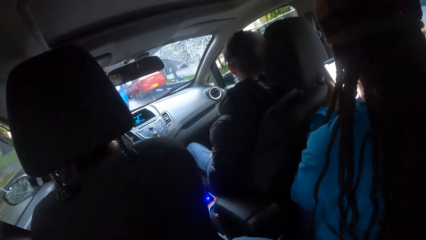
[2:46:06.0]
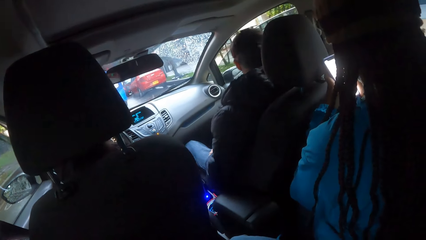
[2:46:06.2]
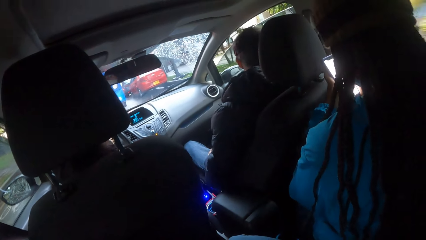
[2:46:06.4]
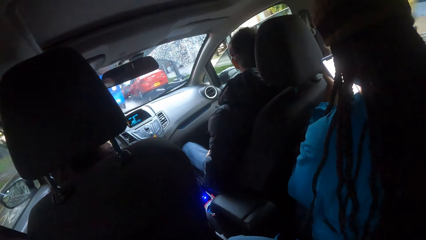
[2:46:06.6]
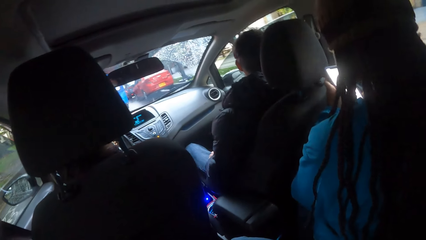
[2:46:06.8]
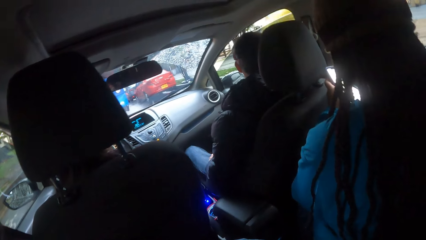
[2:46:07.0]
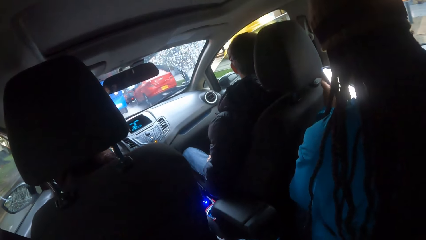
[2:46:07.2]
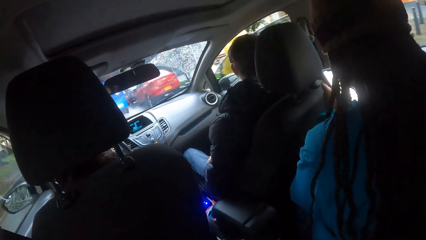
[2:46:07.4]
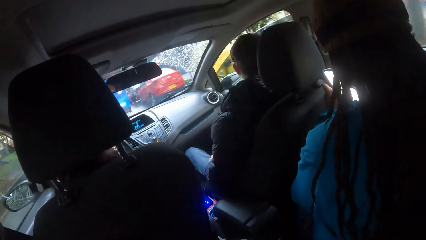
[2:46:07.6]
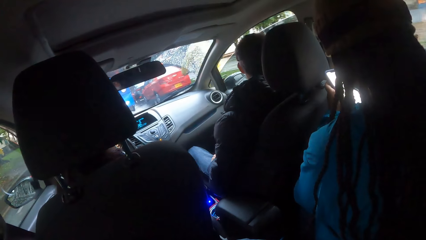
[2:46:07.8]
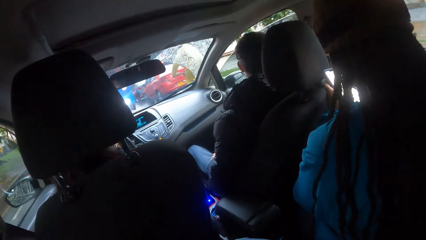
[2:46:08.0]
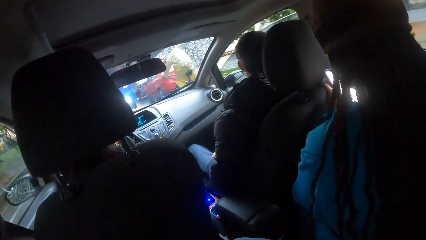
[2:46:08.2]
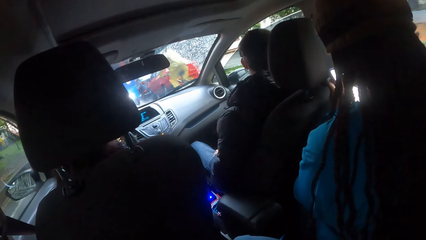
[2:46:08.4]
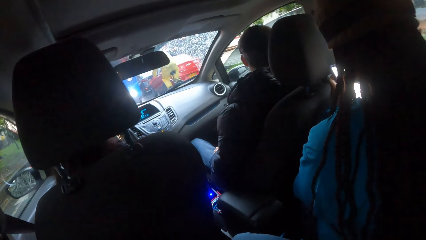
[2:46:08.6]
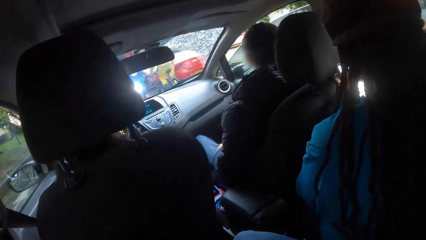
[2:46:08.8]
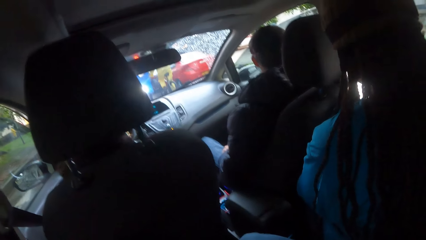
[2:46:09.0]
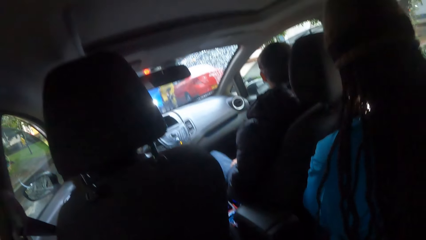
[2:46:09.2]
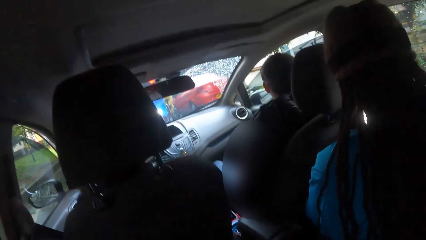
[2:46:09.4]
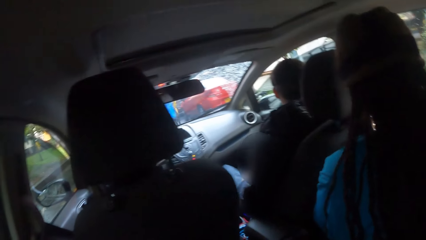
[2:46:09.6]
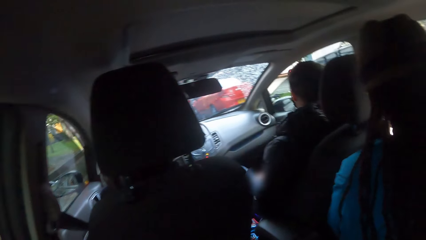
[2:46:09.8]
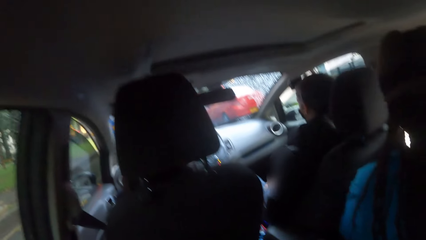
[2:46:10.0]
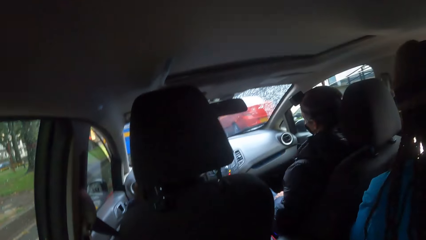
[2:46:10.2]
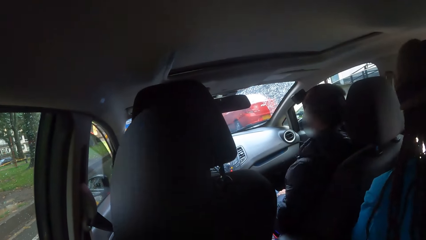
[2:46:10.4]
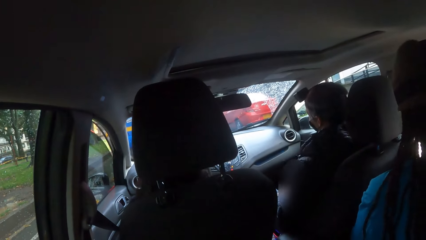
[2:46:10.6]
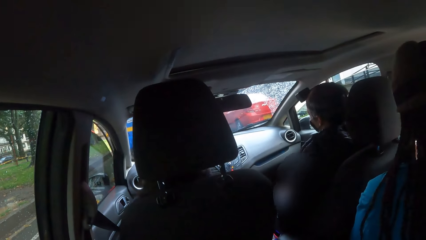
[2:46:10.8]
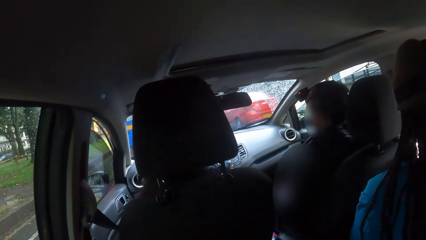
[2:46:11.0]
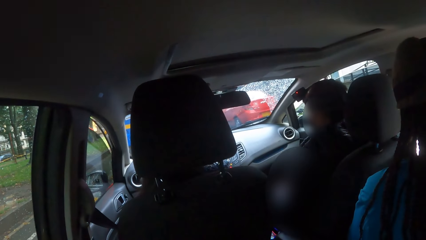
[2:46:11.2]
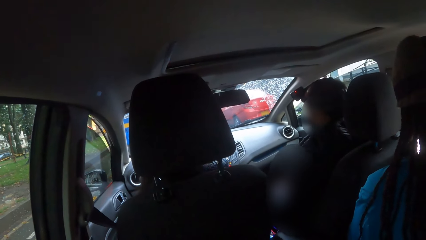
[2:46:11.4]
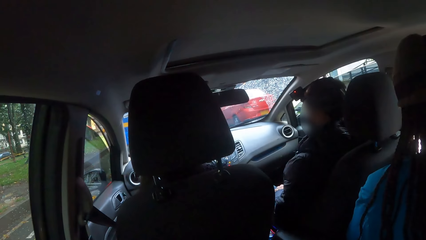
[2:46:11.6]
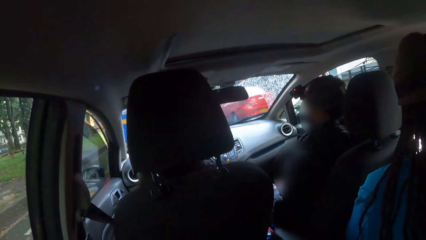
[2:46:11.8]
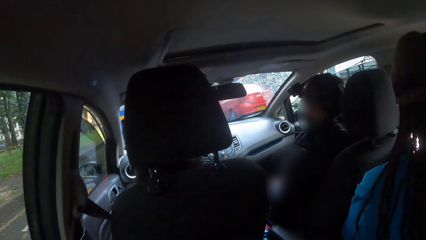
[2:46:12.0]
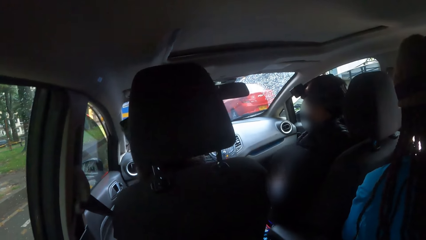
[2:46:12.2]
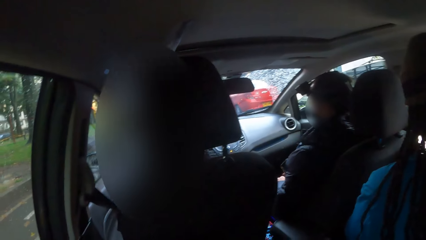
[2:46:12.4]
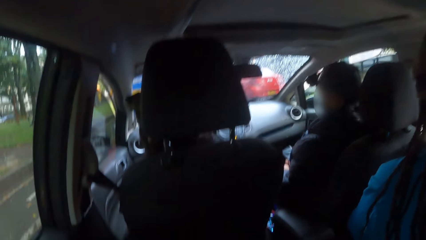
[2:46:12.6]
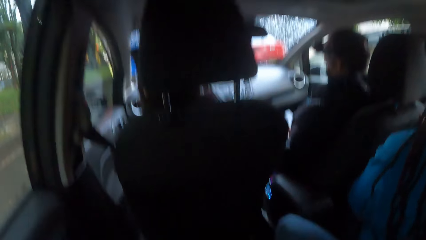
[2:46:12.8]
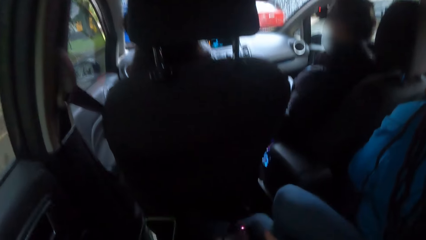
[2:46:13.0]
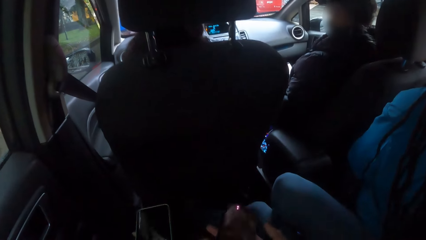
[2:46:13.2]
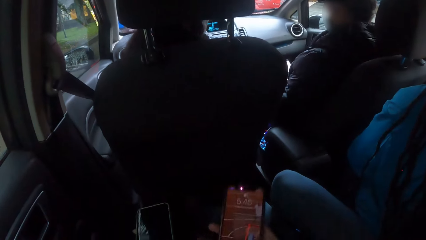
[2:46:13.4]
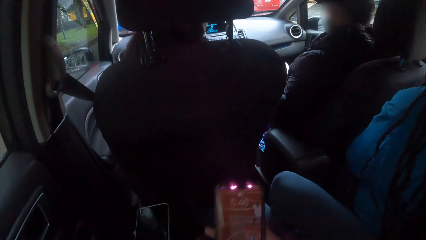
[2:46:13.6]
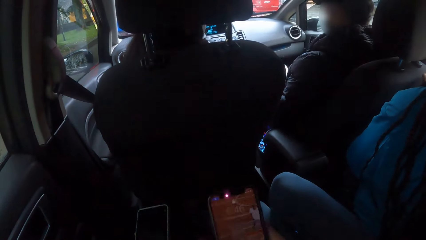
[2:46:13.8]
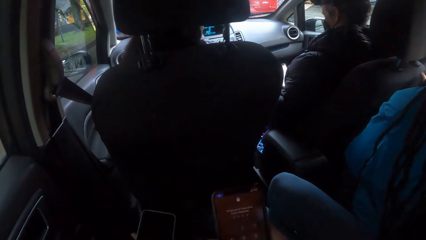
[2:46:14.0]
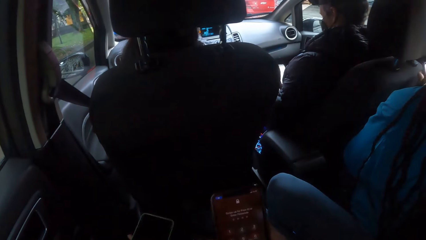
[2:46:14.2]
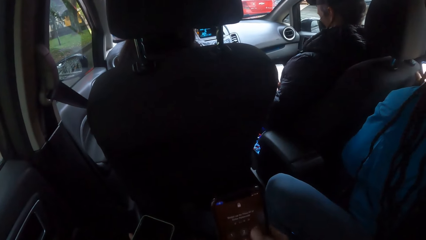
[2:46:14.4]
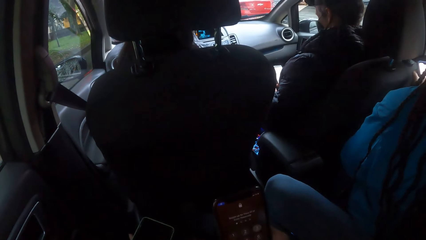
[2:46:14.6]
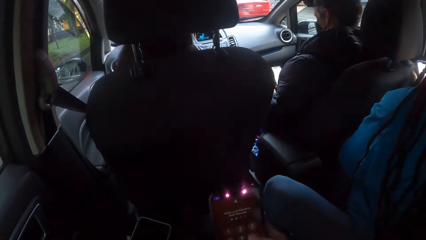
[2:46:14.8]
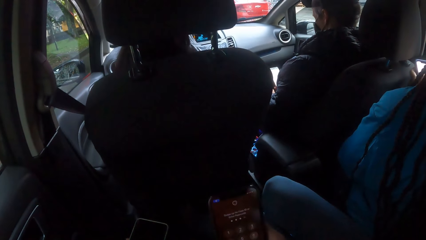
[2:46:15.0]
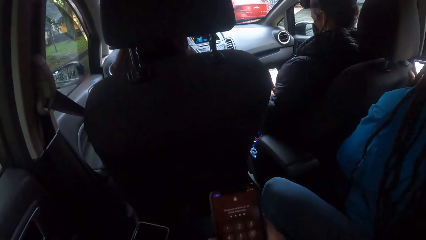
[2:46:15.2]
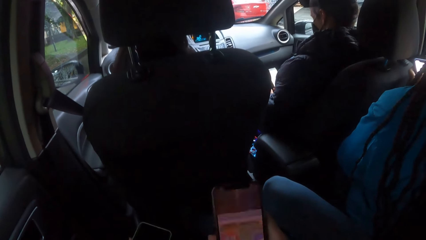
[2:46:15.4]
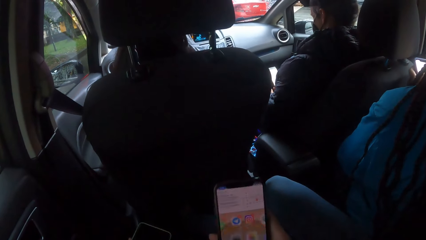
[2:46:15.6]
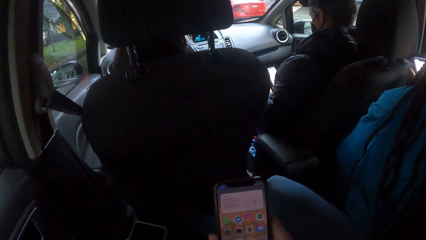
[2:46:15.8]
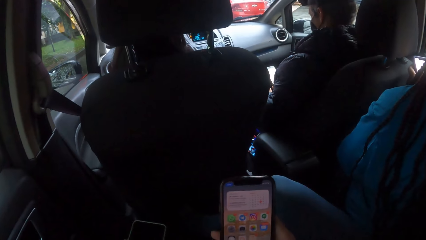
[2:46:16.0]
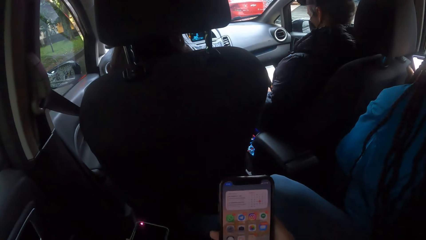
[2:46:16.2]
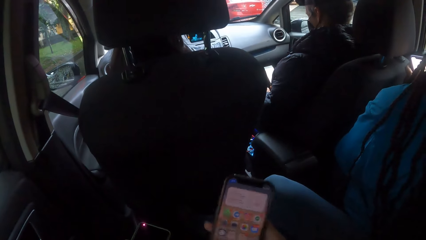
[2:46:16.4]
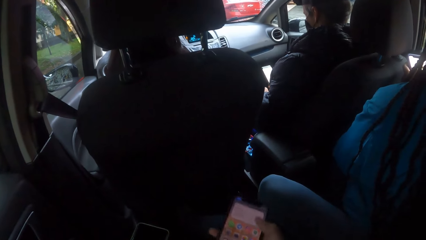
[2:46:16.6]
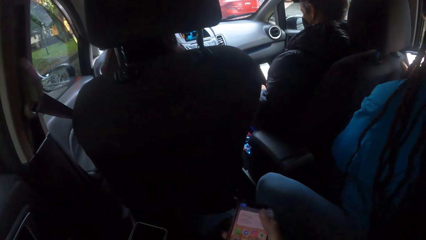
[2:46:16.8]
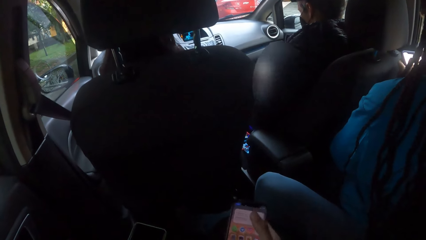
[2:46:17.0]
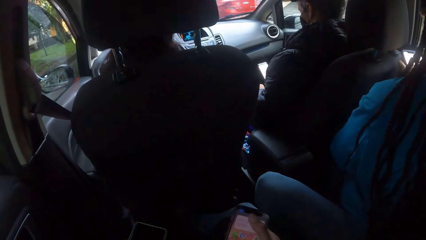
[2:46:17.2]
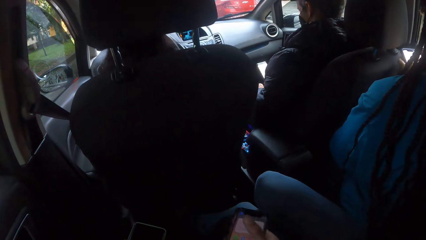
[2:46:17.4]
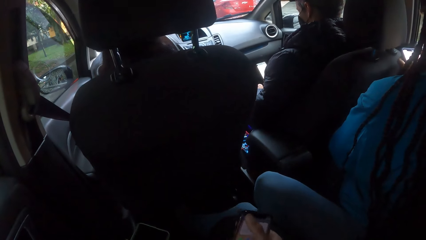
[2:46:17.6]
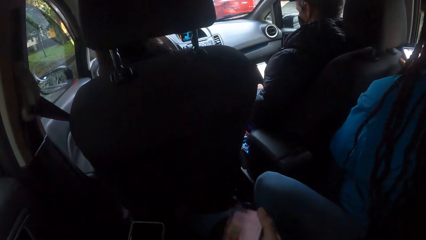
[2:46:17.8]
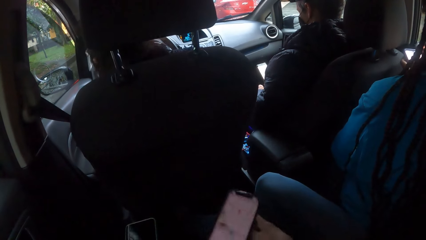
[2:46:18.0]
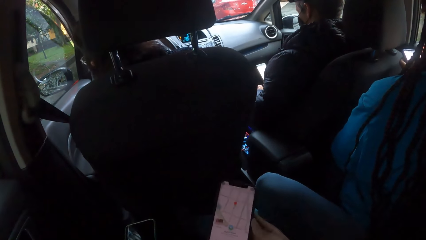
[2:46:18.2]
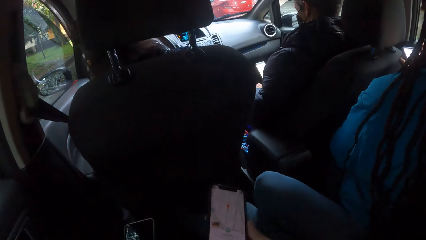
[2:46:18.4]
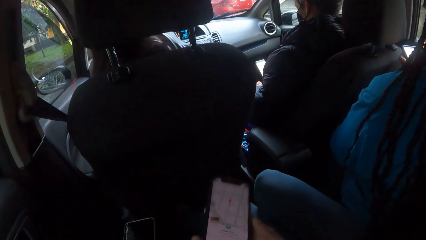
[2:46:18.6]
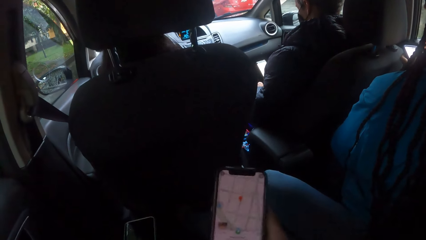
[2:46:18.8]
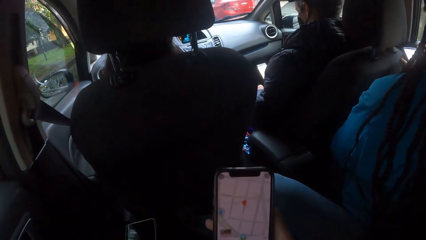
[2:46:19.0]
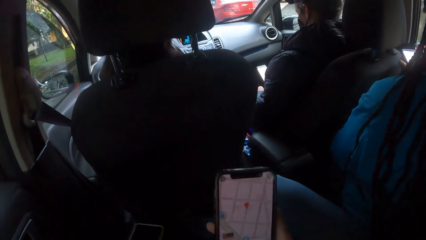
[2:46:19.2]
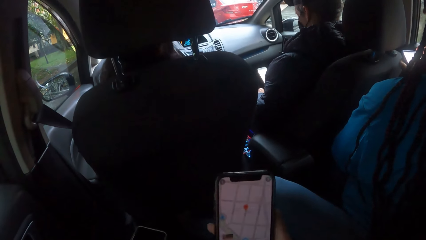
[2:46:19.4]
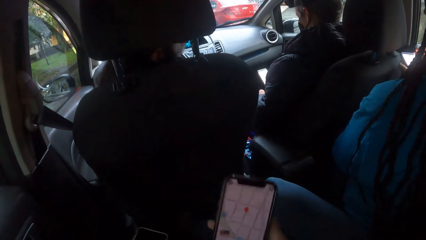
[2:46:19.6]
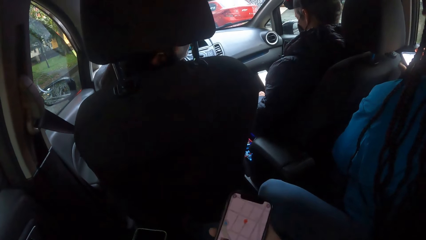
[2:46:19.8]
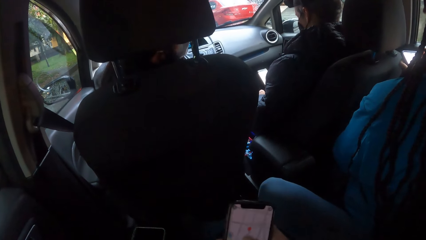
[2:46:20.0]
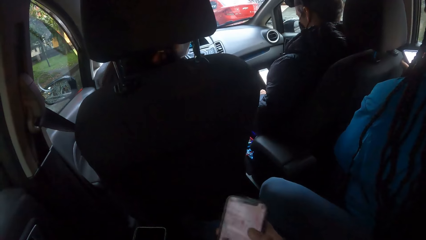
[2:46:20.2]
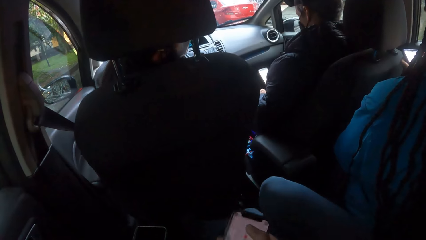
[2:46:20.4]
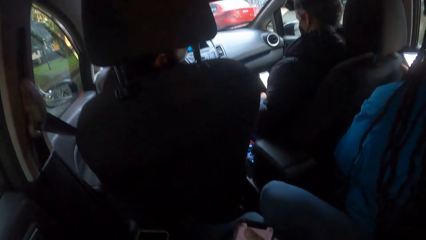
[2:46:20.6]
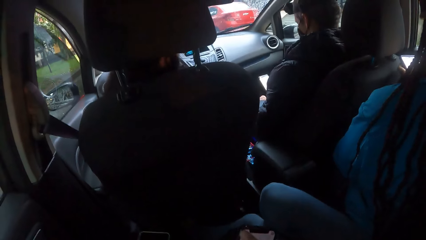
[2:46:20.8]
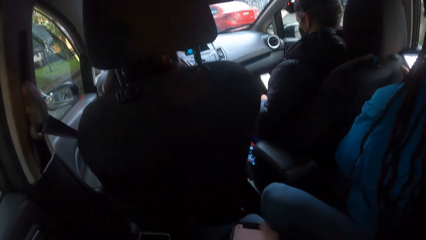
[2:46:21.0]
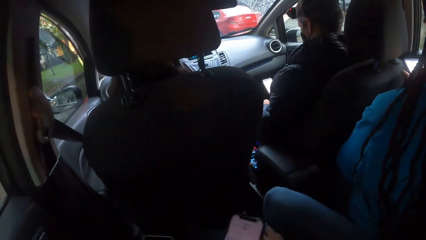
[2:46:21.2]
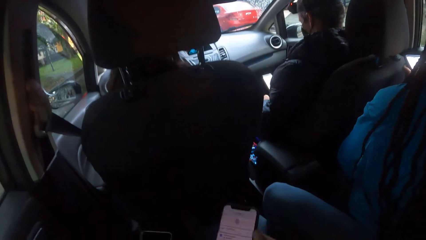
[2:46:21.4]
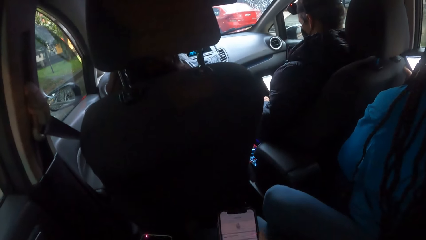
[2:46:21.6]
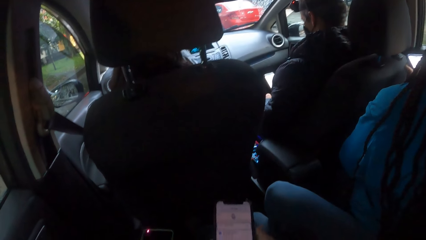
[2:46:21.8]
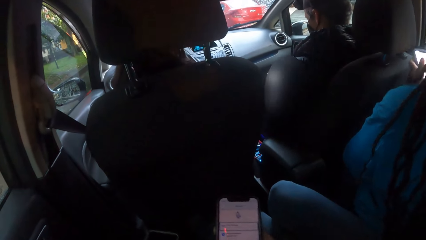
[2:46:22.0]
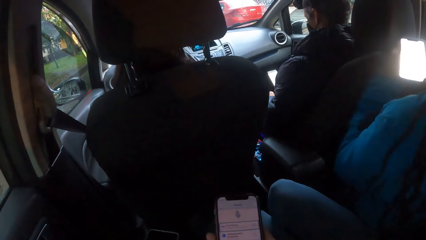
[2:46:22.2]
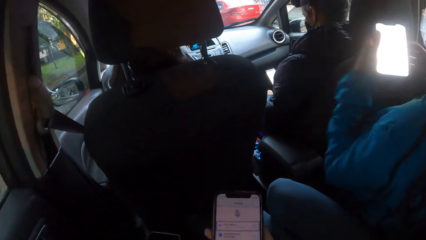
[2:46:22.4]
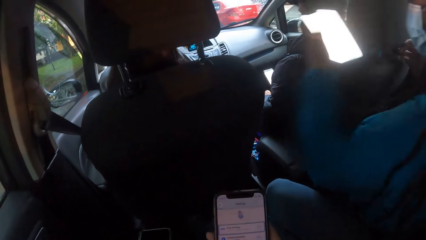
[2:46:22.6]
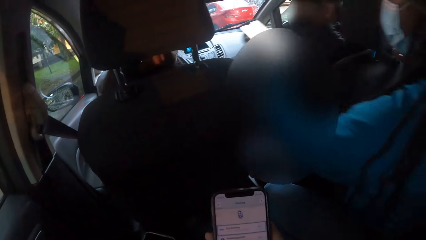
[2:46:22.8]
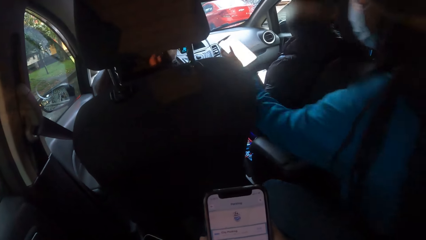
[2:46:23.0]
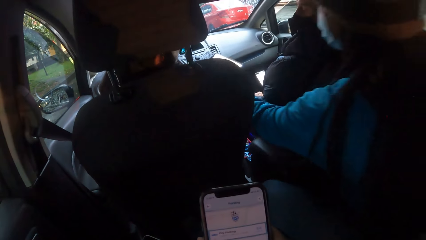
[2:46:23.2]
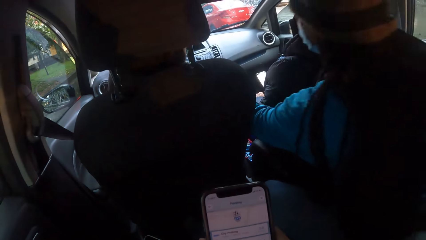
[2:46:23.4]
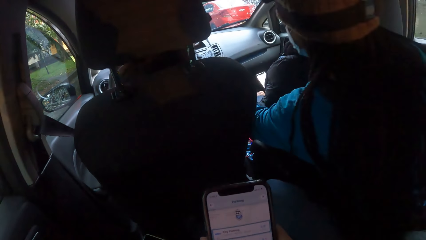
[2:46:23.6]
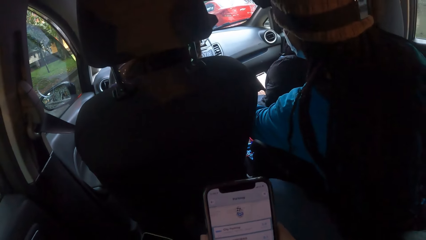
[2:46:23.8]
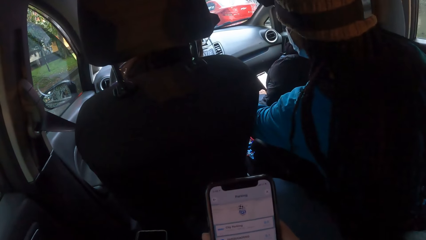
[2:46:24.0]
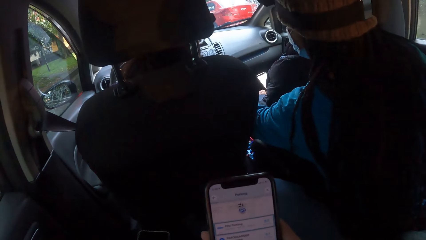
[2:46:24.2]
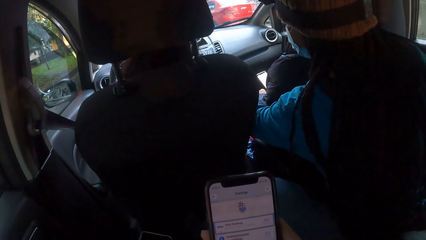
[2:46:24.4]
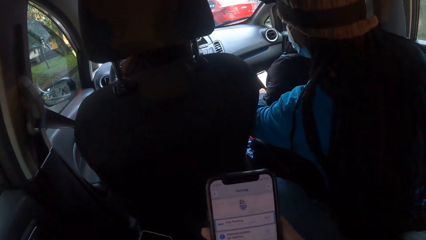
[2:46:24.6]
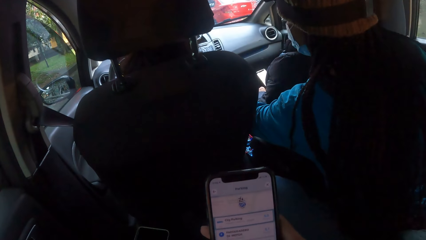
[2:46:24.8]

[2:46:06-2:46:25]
The camera wearer operates the phone in her right hand. She unlocks the phone and opens Apple Maps on the phone. A woman stretches the phone in her right hand towards the dashboard of the car.
